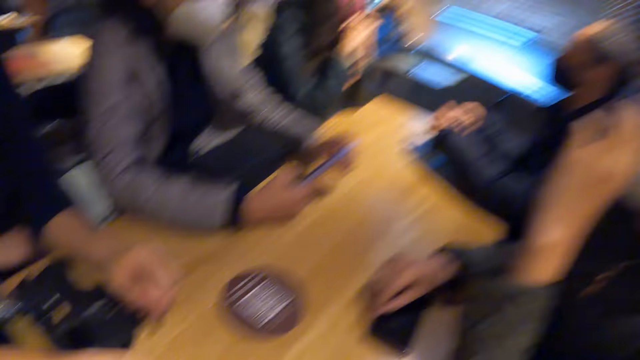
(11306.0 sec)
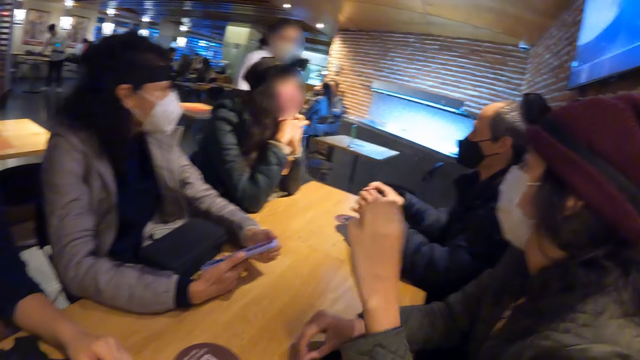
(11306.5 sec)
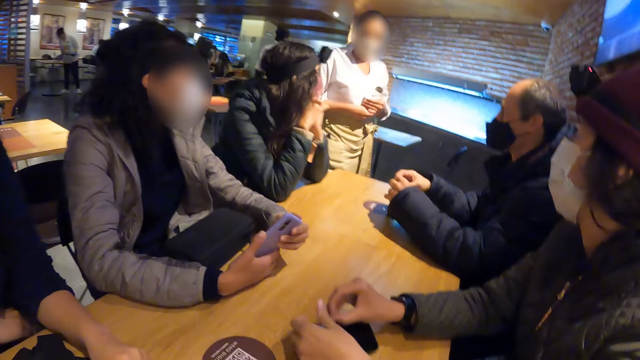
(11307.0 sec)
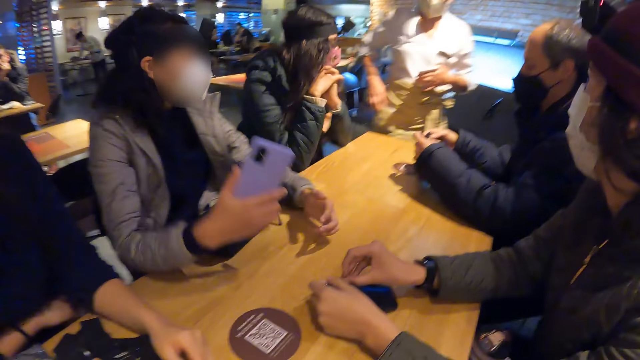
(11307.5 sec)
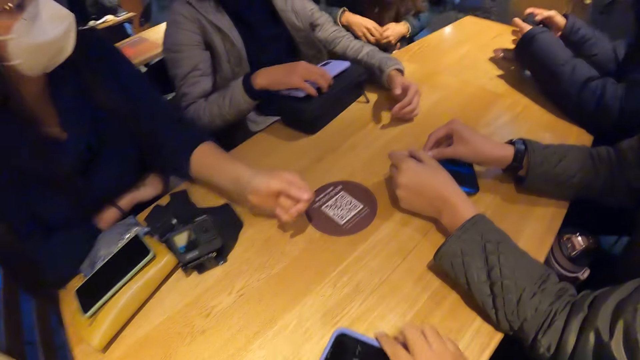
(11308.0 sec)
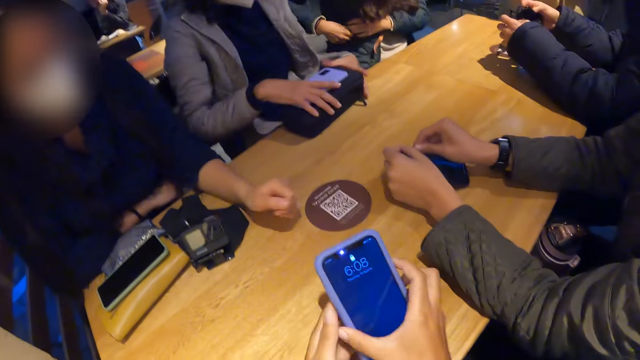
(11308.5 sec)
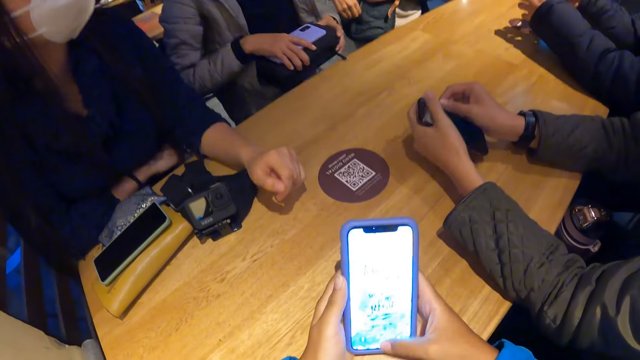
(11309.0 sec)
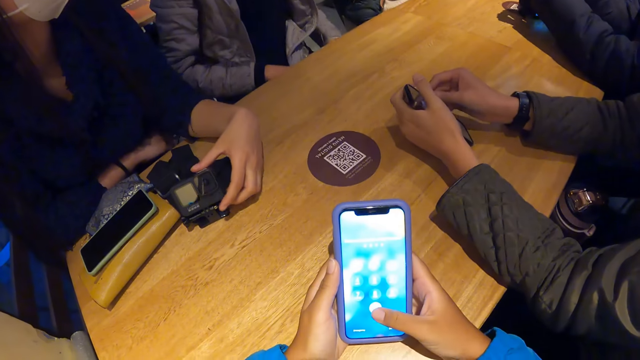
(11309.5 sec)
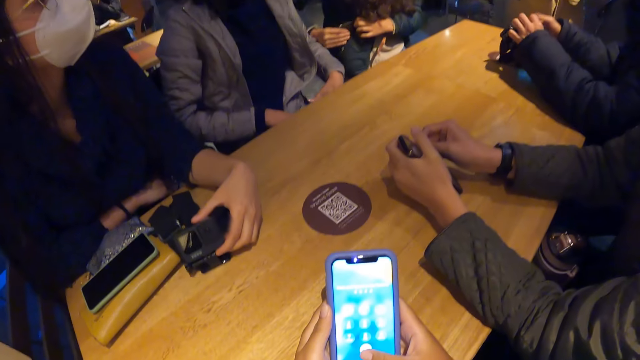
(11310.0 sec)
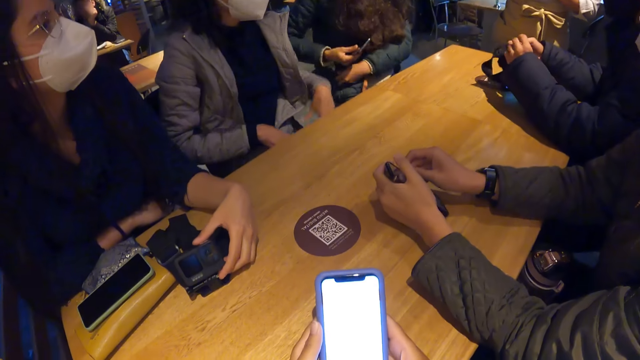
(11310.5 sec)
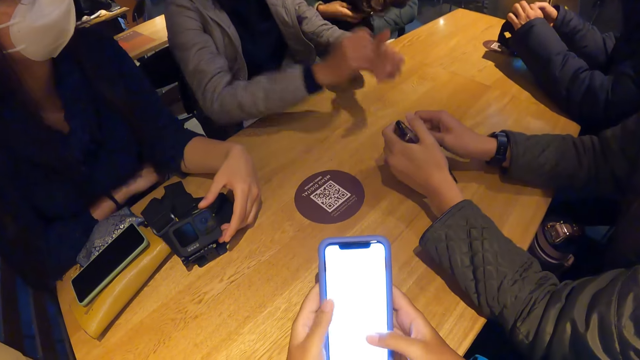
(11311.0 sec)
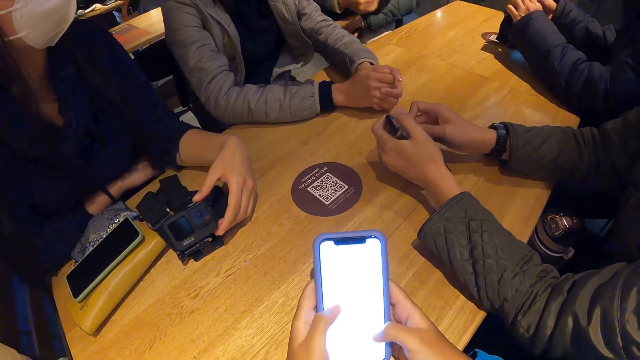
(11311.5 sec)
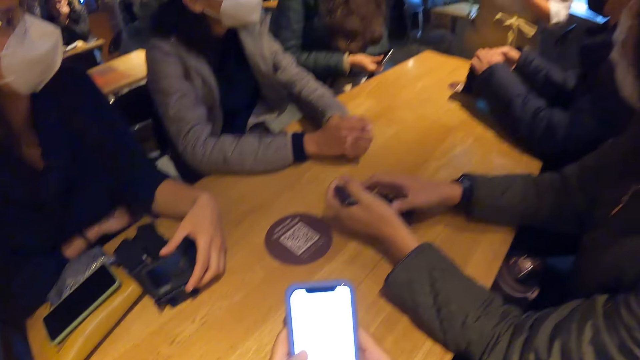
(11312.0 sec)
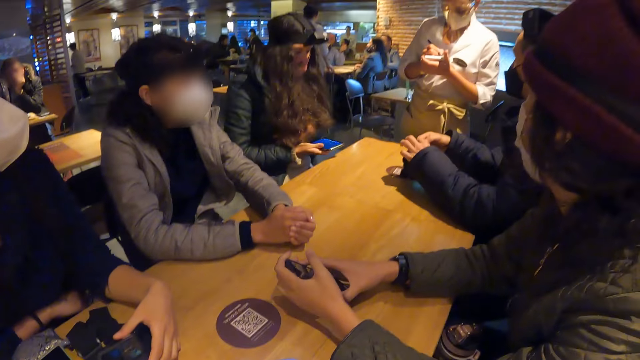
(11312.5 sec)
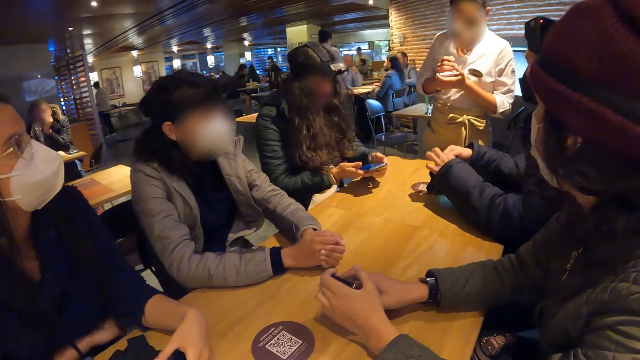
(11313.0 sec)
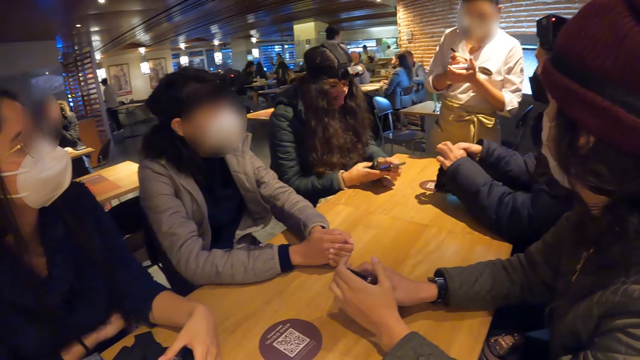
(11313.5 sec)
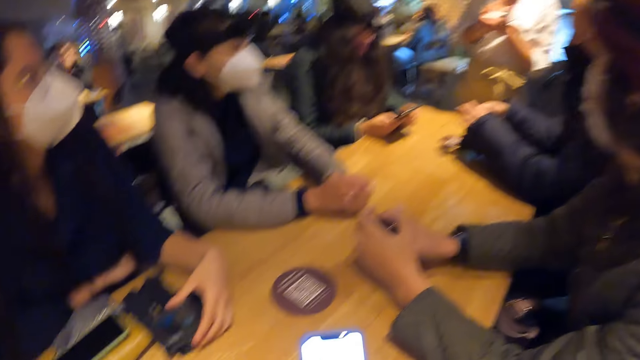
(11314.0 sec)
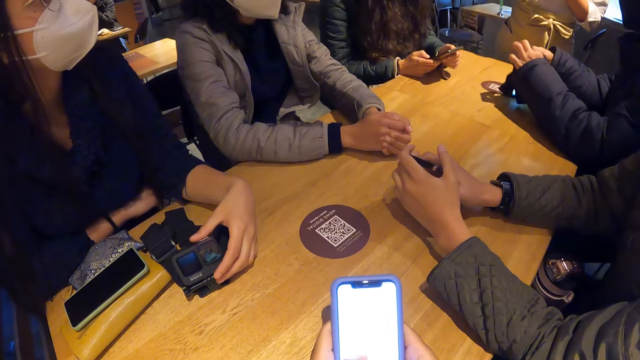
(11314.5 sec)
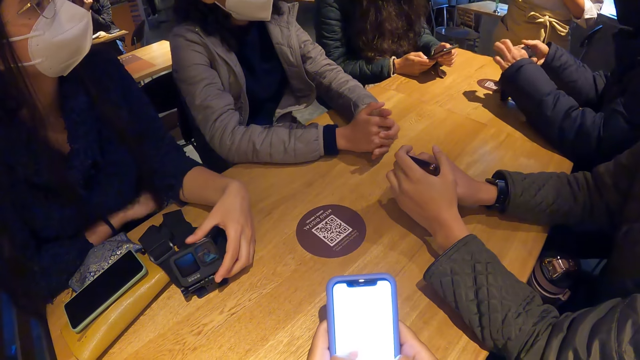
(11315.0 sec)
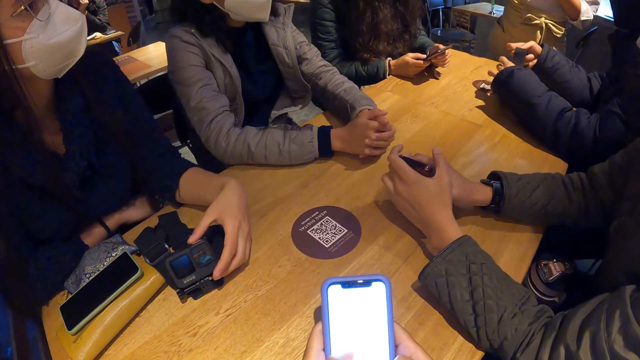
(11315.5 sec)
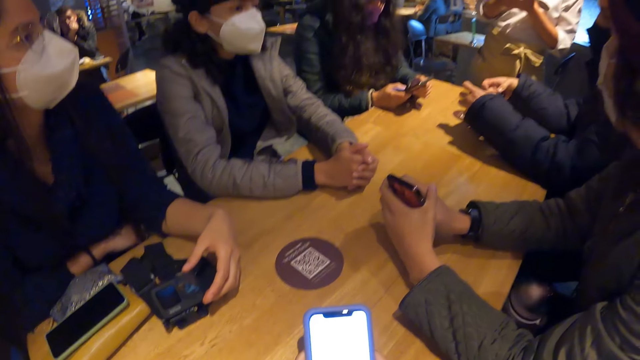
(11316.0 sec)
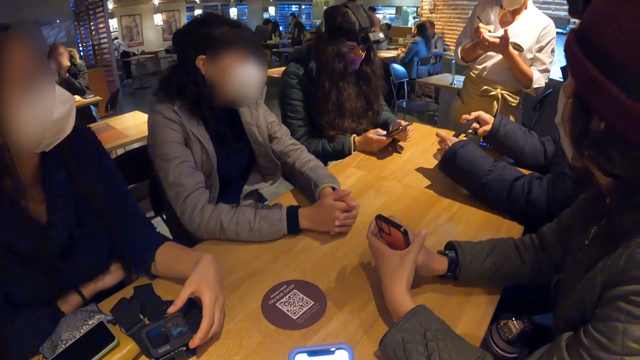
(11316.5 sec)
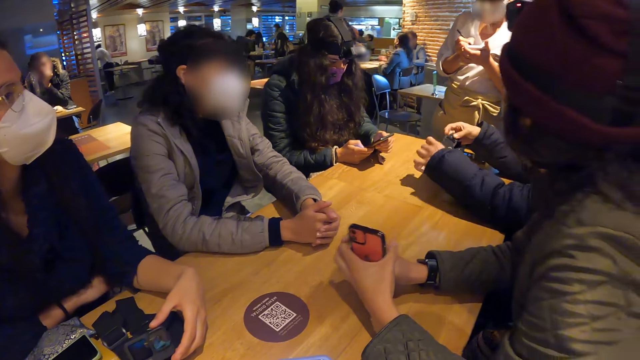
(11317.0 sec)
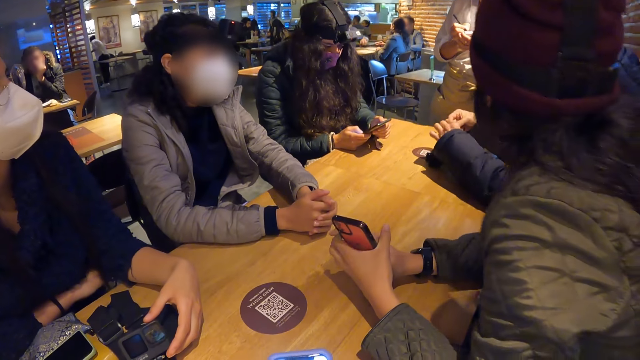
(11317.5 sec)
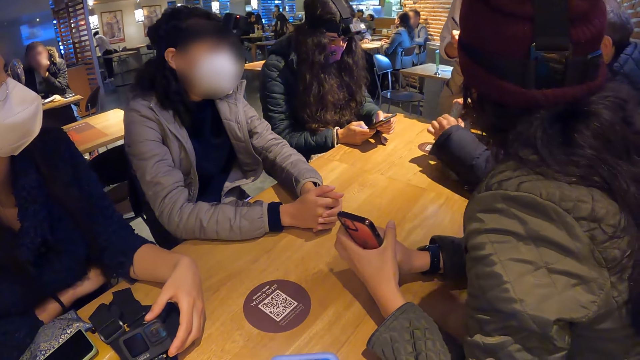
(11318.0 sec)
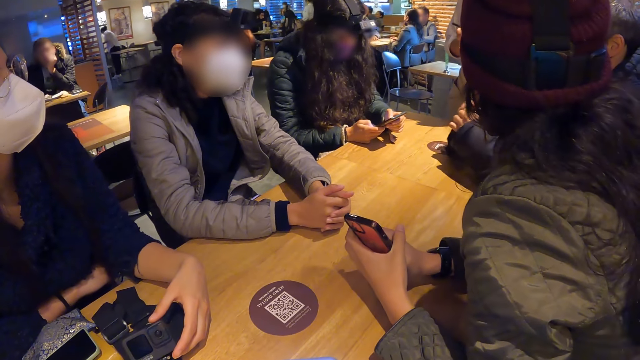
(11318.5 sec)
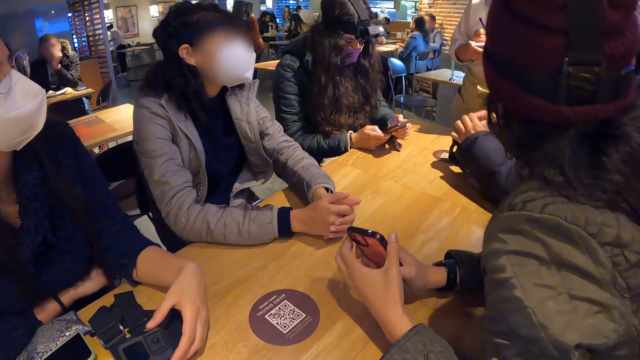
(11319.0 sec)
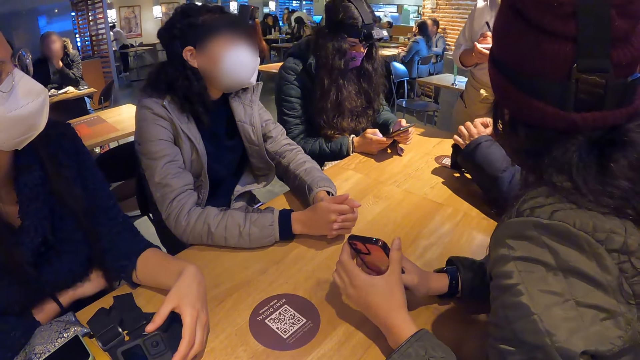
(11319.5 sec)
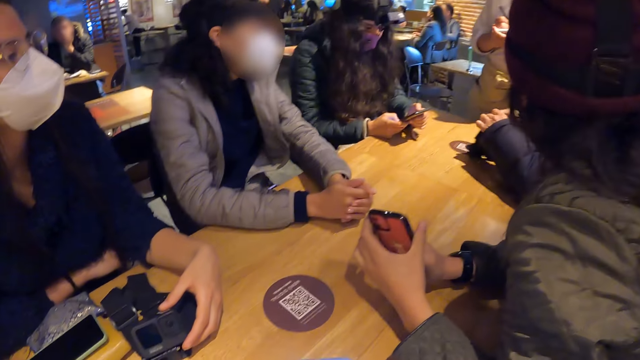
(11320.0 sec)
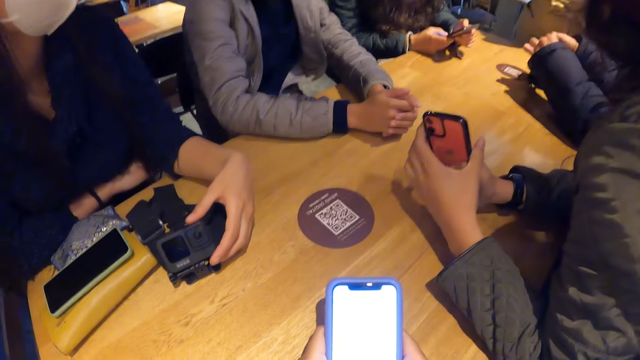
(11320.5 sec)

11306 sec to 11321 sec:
A waiter walks to the table. A woman moves the phone on the table with her right hand. Another woman drops the phone on the bag on the table with her right hand. The camera wearer picks a phone from the table with her right hand. A man picks the phone from the table with both hands. The second woman picks the bag from the table with both hands and drops the bag on her lap with both hands. A third woman unzips her jacket's pocket with her left hand. The camera wearer operates the phone with her right hand. A fourth woman shifts a camera on the table with her left hand. The third woman removes the phone from her jacket's pocket with her right hand. The camera wearer operates the phone with both hands. The waiter writes on a paper with a pen in her right hand. The third woman operates the phone with her right hand. The waiter writes on the paper.

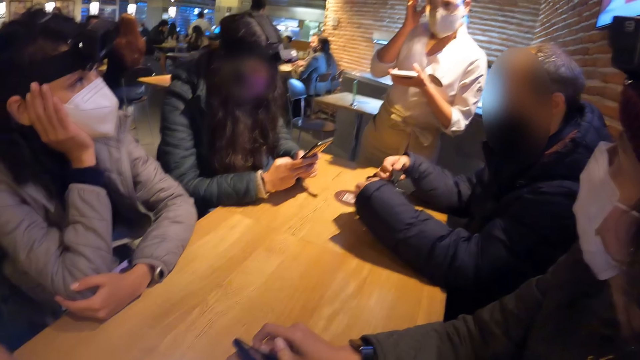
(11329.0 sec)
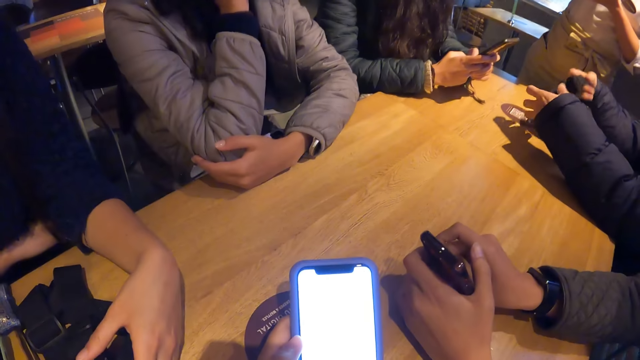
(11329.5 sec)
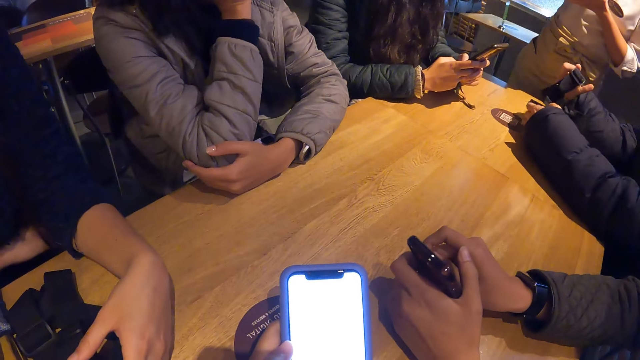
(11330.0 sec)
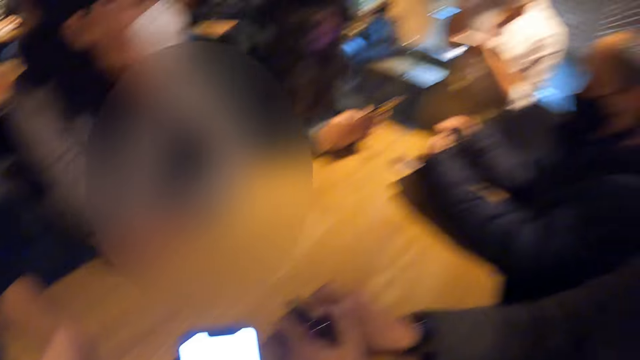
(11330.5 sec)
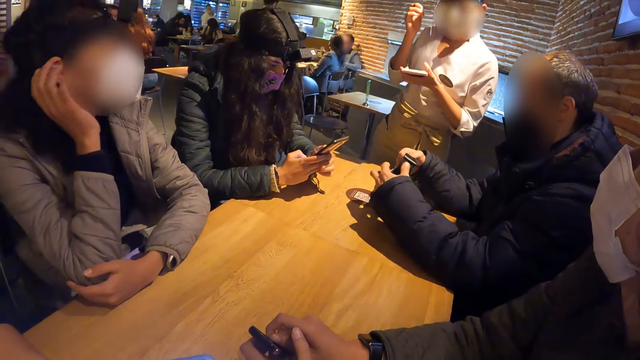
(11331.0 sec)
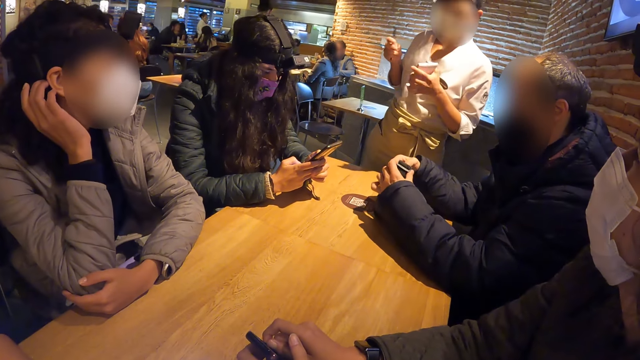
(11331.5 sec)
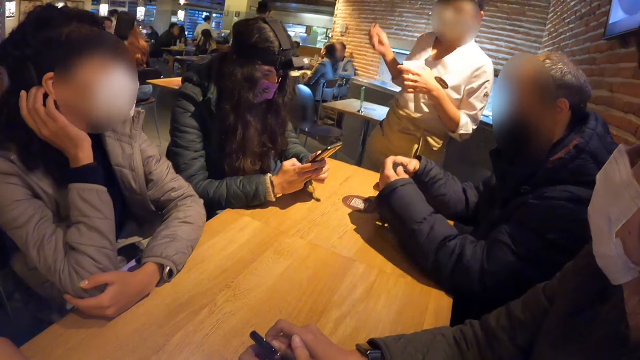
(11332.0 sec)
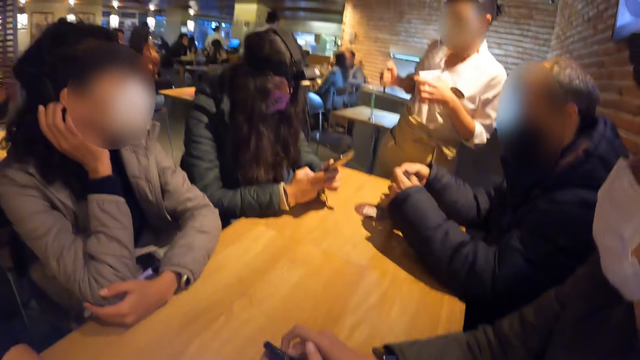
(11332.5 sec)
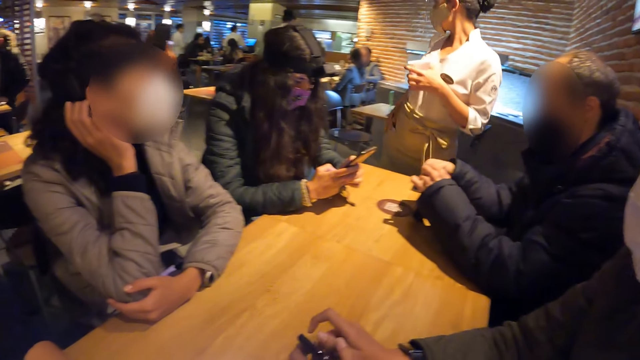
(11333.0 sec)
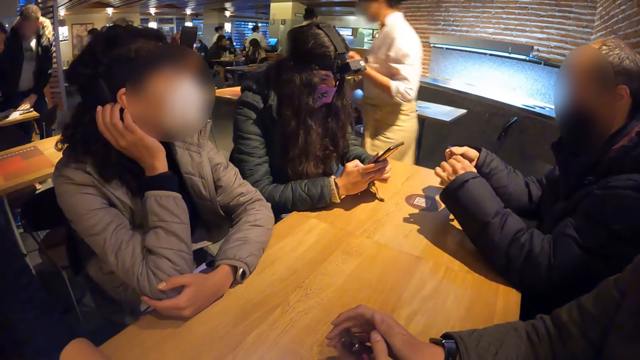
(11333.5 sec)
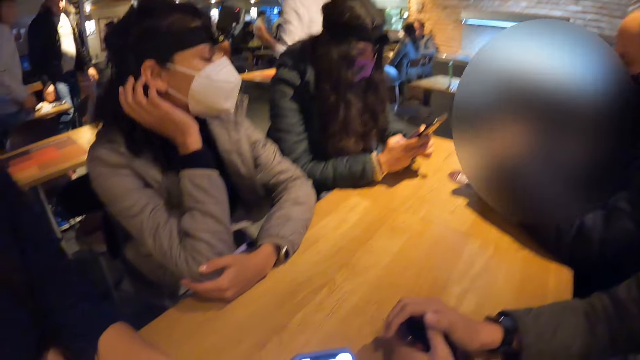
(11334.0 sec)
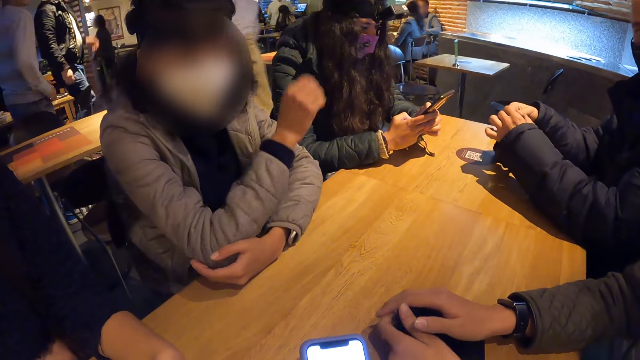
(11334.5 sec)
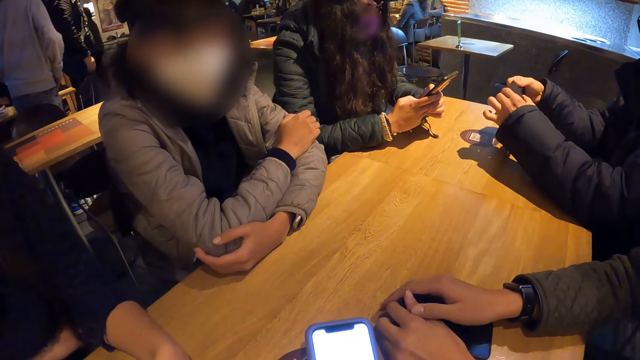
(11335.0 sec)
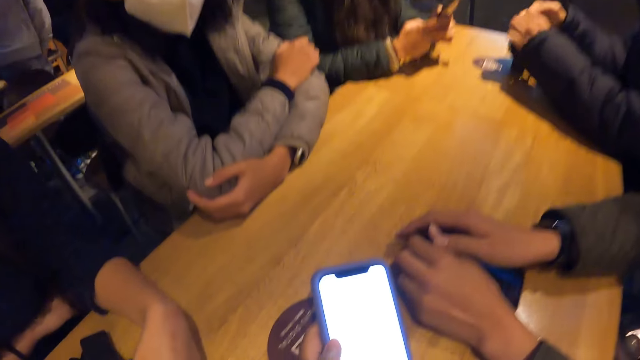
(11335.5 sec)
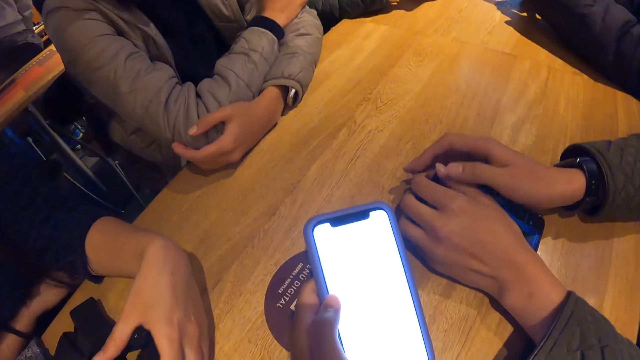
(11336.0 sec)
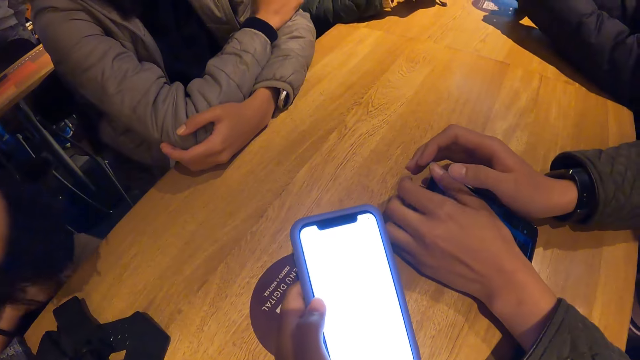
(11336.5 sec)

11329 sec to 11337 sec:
The waiter moves their hands. The waiter walks away from the table. A woman drops the phone on the table with both hands.
